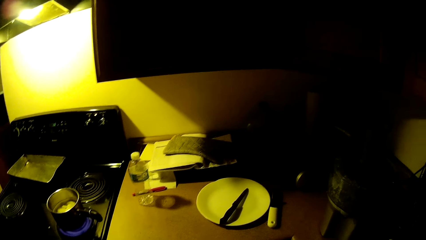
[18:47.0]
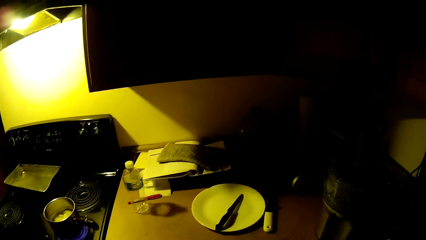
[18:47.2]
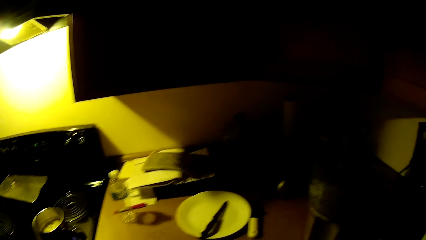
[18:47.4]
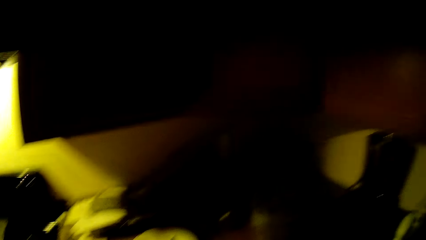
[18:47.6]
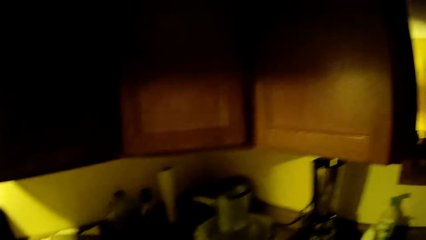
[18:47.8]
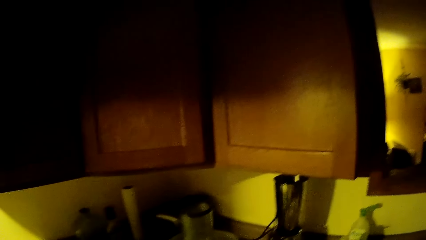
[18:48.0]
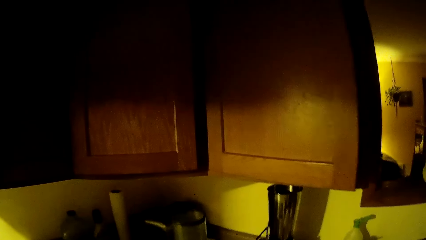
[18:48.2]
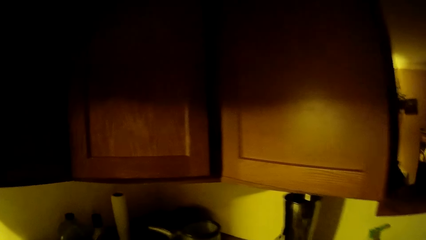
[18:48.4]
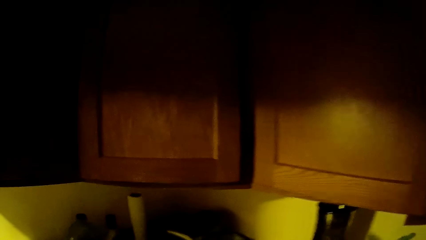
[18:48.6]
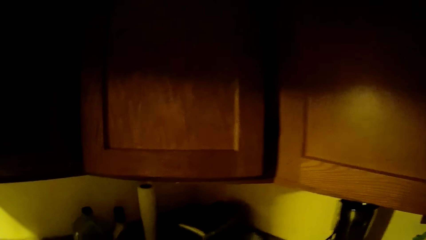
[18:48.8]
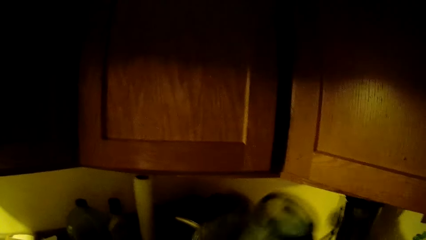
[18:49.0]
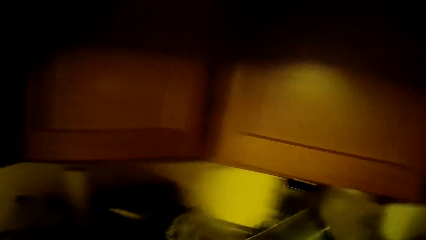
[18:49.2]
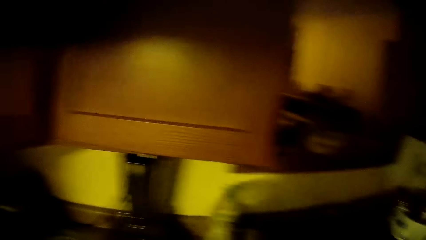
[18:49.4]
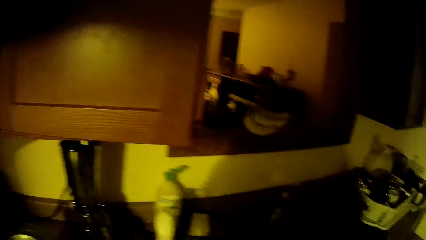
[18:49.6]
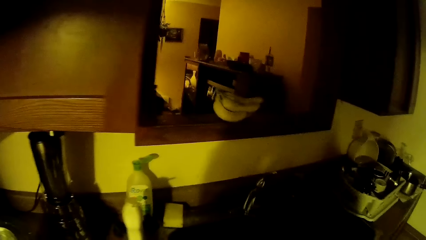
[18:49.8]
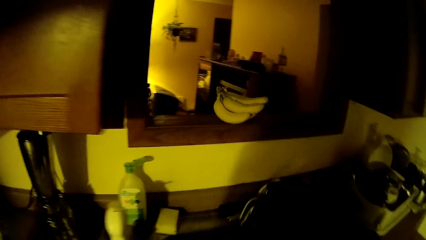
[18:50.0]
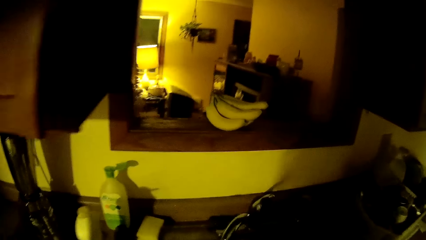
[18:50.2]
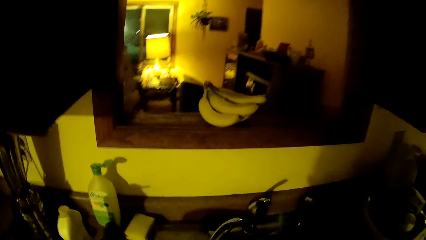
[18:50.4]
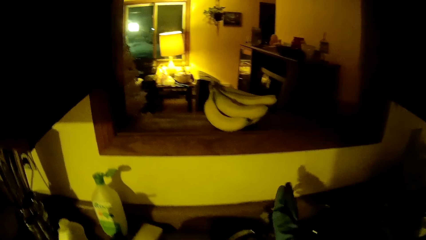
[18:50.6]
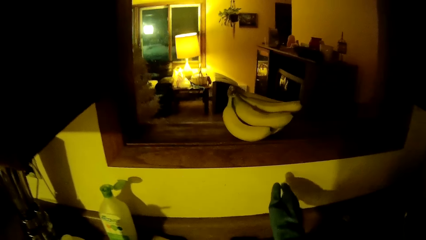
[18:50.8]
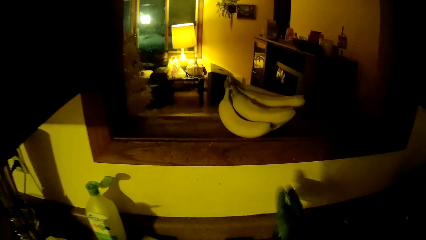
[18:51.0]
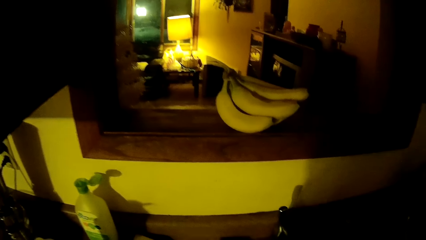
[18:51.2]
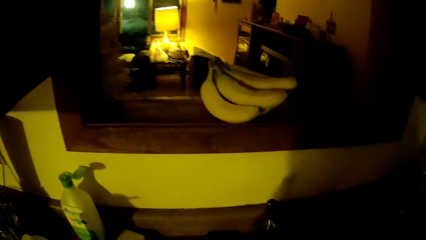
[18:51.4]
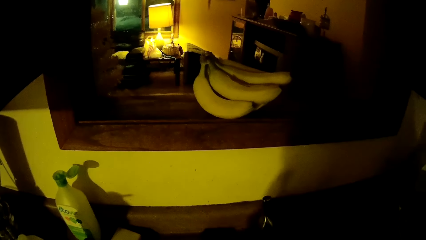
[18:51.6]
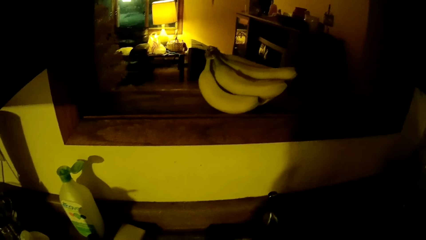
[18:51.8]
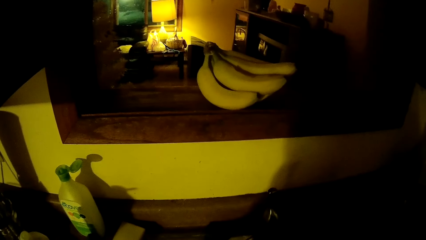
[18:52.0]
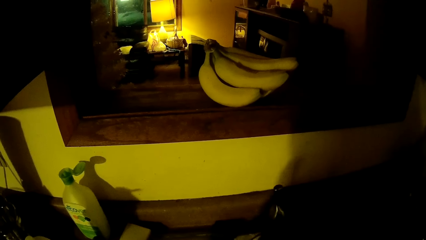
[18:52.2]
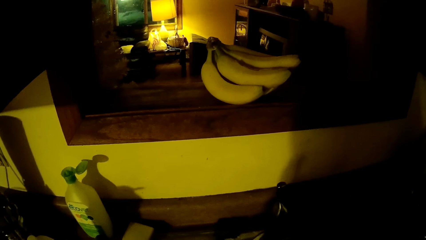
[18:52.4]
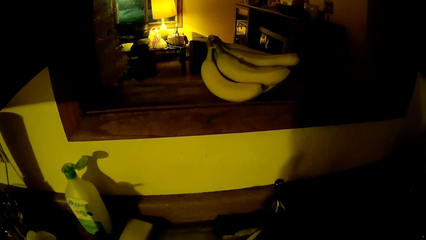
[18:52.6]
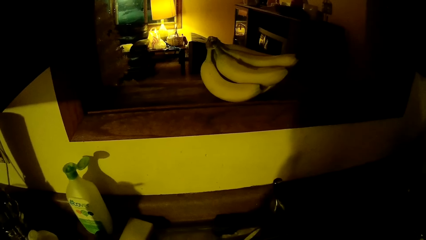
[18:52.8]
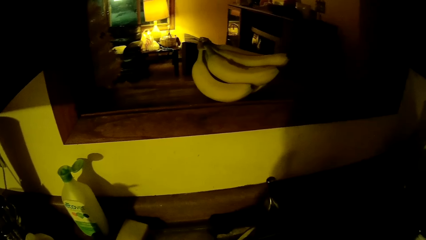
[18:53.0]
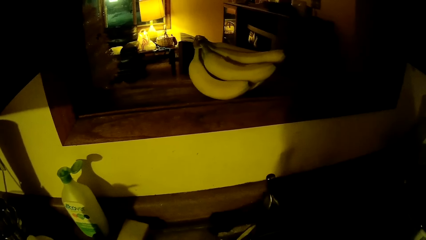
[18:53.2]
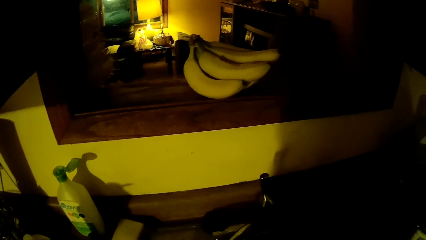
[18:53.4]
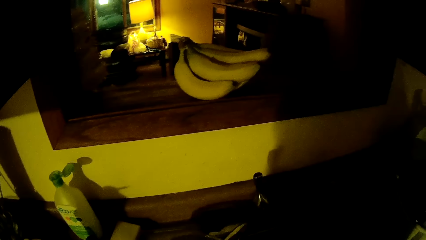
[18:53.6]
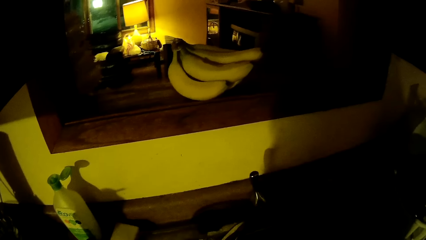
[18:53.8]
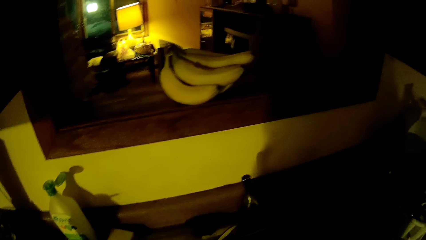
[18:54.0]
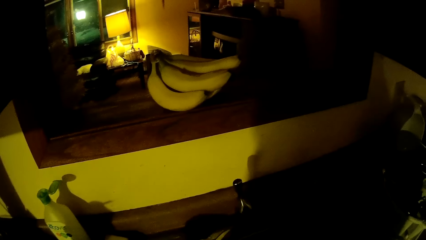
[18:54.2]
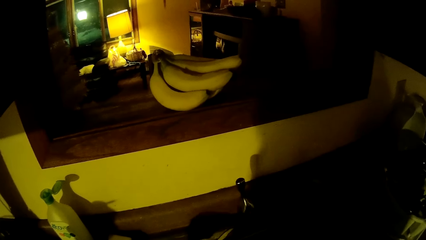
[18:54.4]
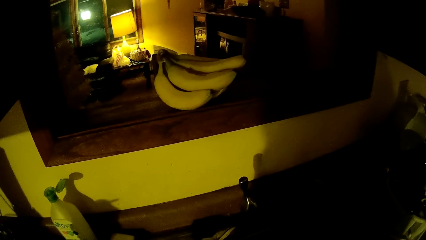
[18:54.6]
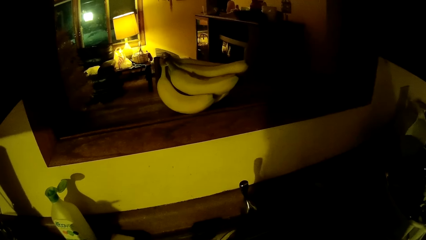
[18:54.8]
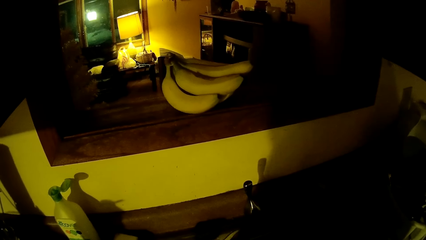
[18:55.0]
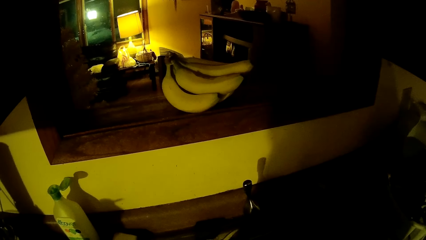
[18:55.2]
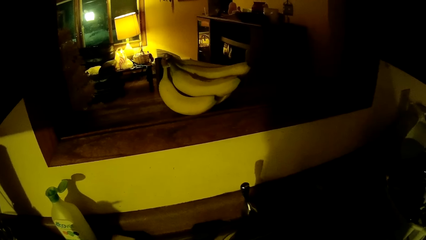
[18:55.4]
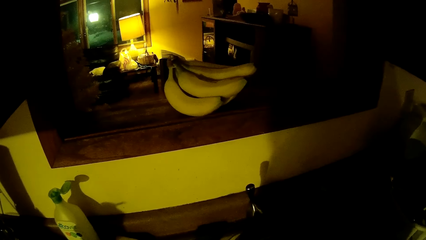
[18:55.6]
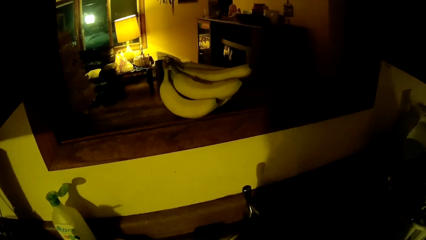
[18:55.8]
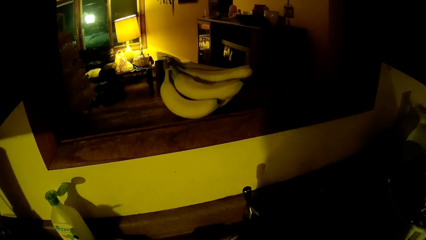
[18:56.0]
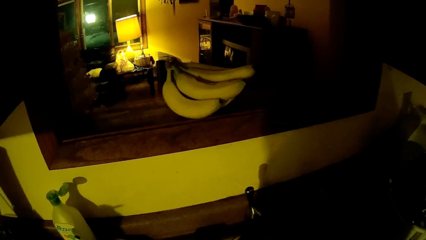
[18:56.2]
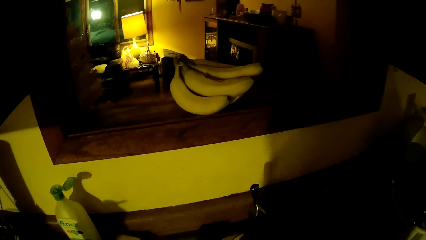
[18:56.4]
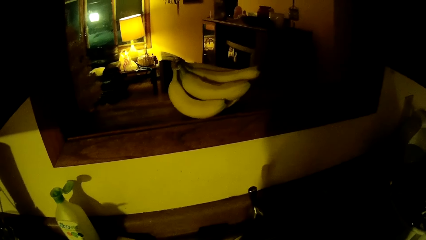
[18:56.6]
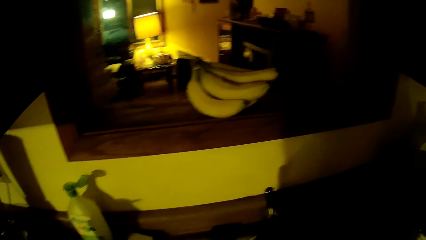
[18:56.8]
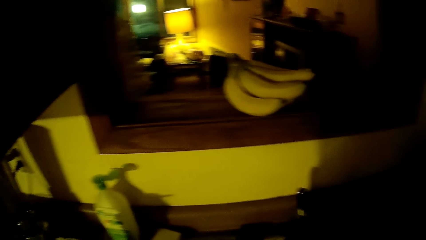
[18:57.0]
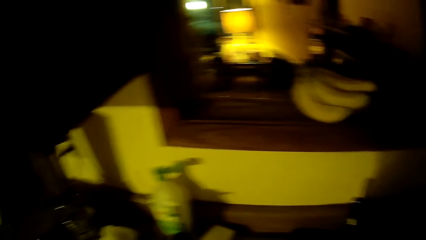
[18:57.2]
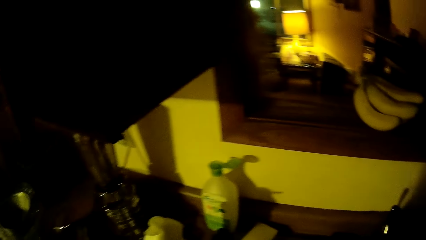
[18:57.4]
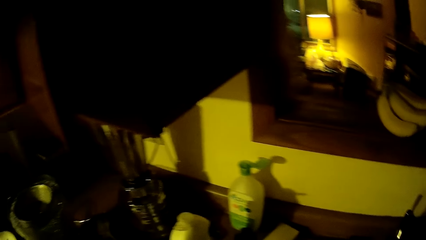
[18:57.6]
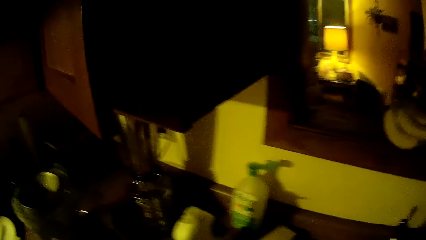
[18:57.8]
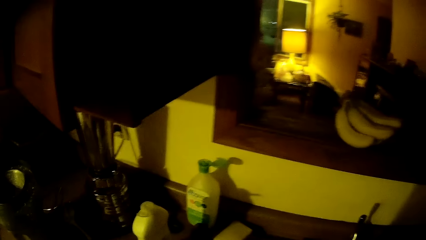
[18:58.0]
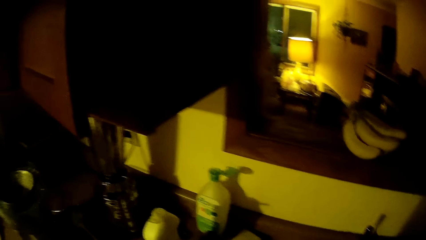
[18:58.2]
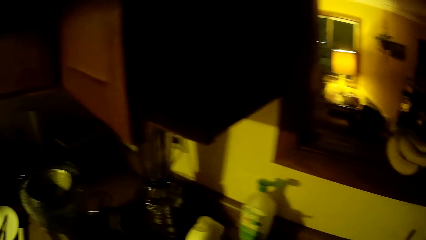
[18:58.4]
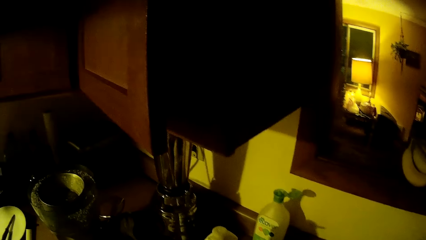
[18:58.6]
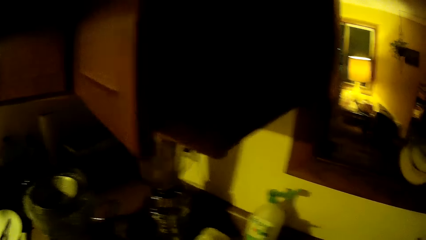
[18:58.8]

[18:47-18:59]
The camera wearer picks up the jar on the kitchen counter with her right hand. She opens a tap. She touches a tap regulator with her right hand. She rinses the blender jar.

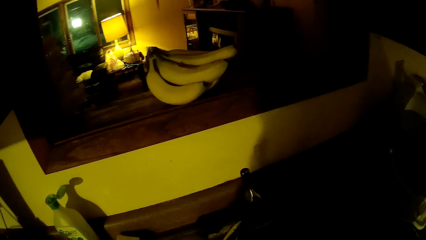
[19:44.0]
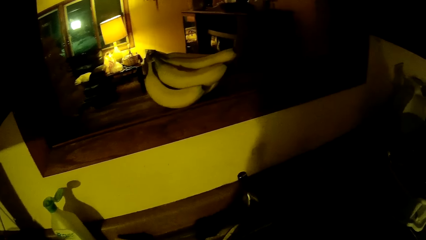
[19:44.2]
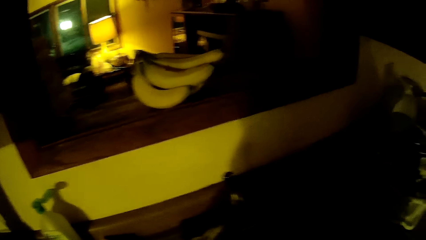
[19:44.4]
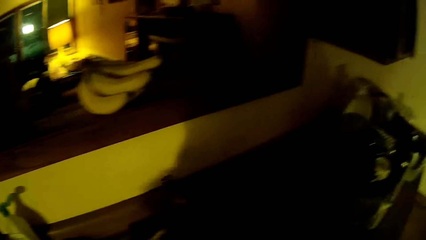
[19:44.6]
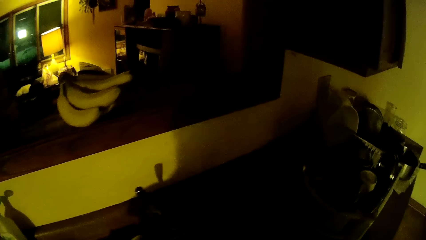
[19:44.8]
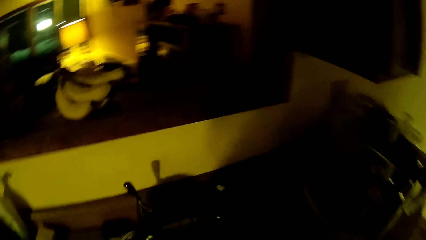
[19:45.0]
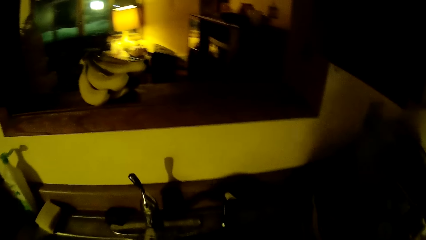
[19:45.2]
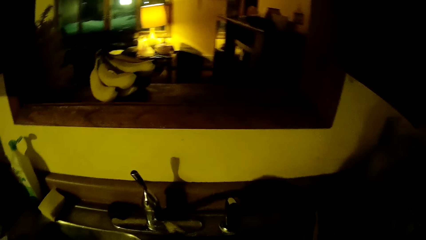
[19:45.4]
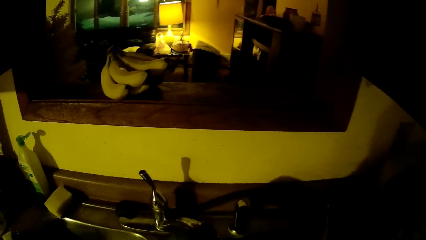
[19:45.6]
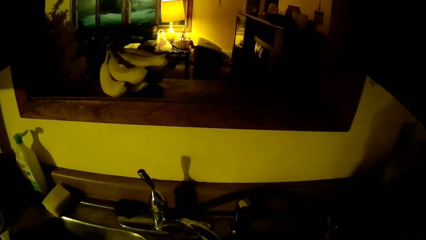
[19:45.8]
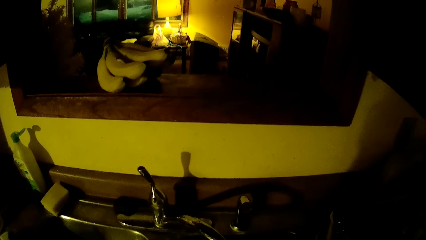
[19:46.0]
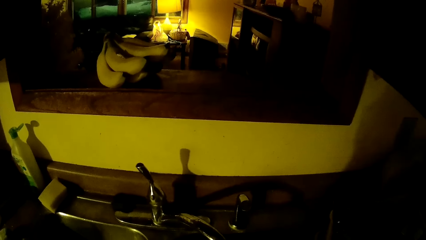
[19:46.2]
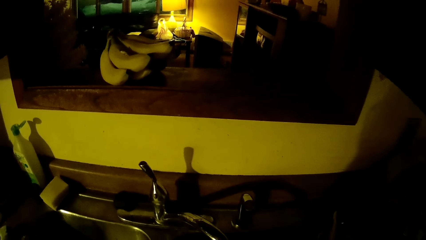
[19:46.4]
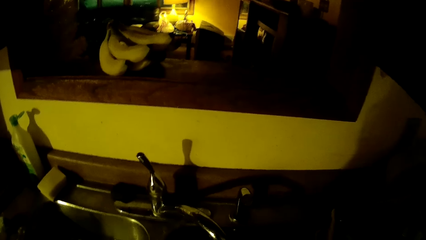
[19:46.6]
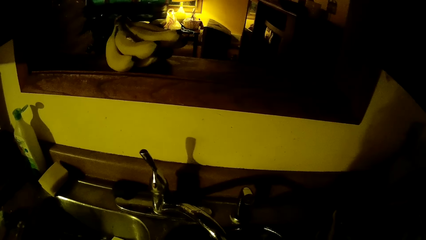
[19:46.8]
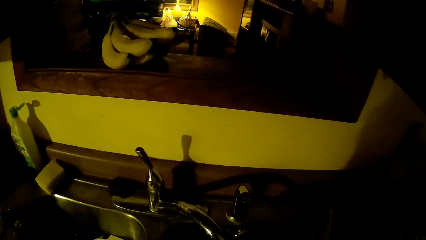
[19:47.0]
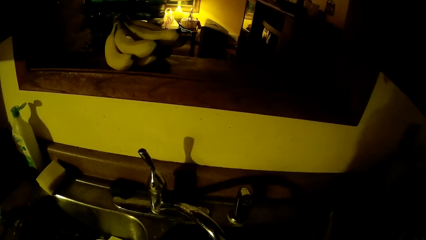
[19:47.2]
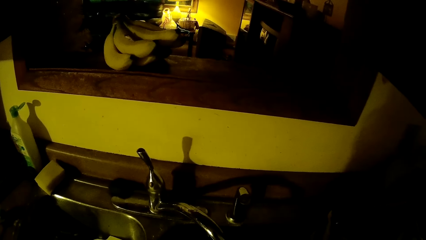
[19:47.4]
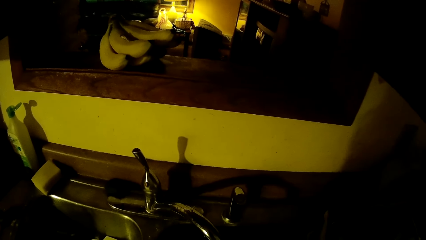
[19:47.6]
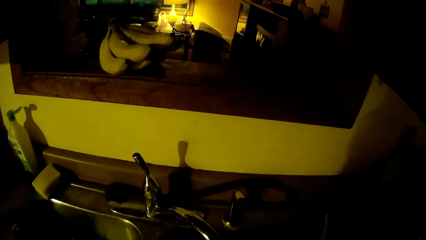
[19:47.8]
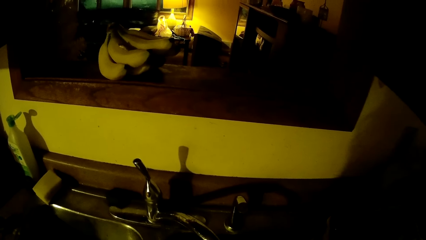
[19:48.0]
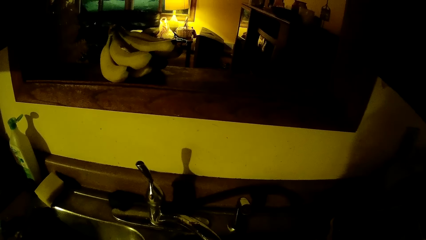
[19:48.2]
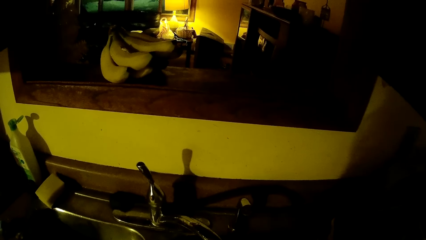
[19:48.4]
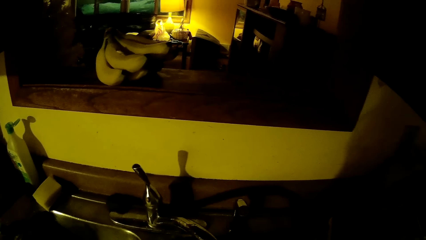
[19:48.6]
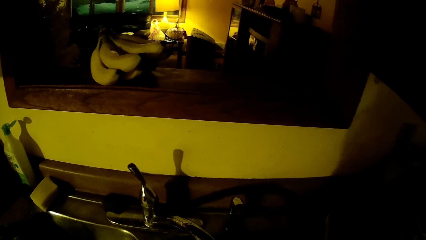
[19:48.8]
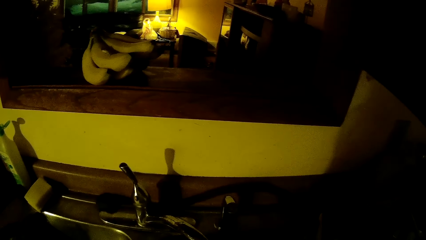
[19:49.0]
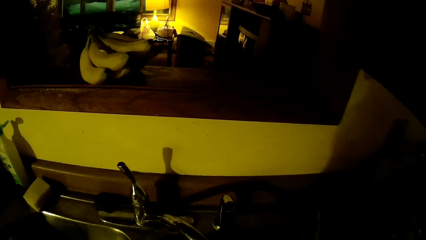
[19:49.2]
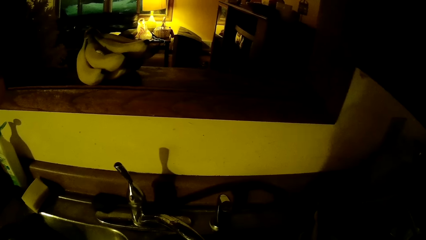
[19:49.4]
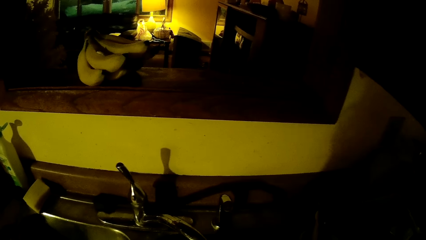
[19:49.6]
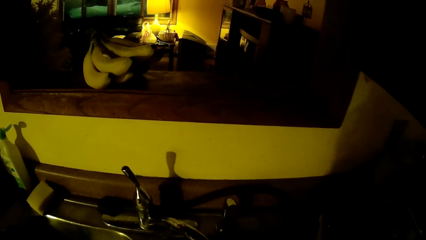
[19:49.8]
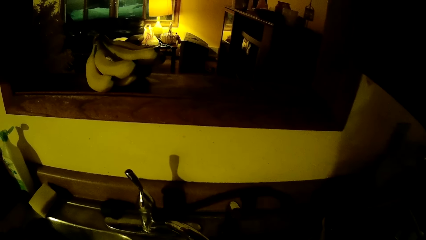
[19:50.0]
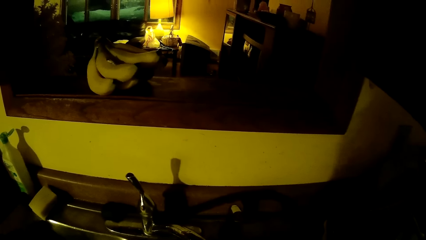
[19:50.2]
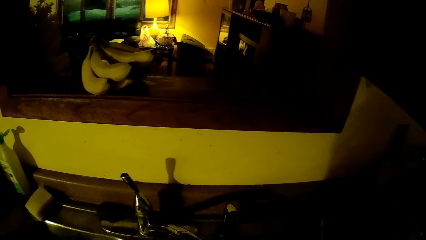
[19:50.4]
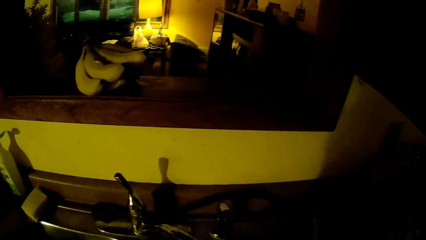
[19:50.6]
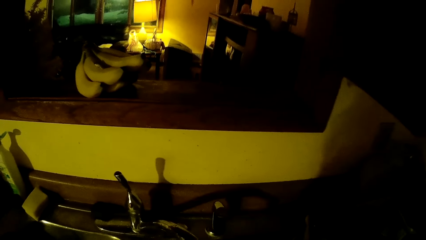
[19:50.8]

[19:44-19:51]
The camera wearer shifts a tap mixer with her right hand.
